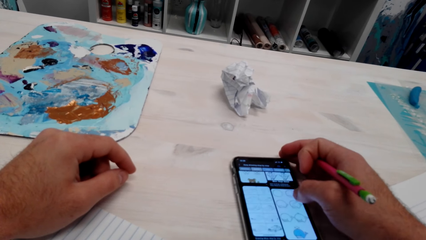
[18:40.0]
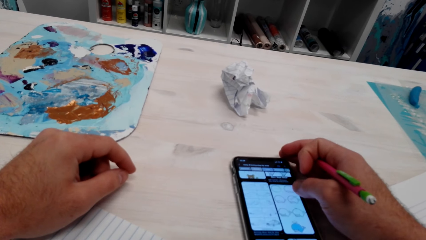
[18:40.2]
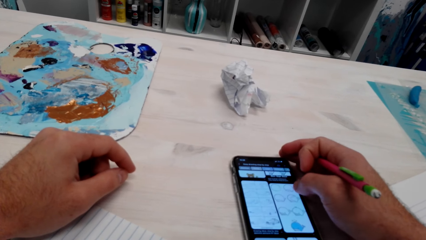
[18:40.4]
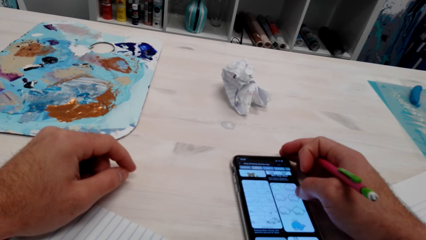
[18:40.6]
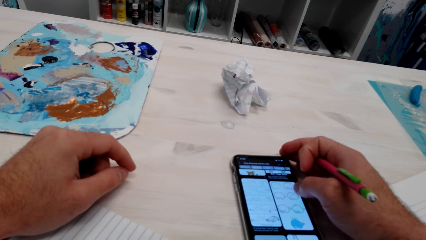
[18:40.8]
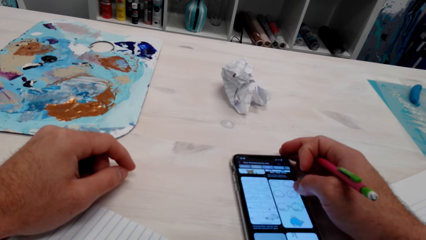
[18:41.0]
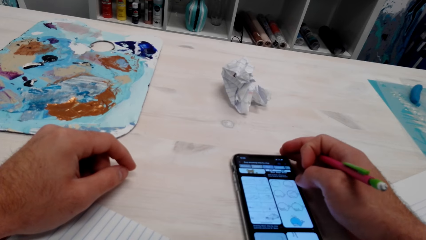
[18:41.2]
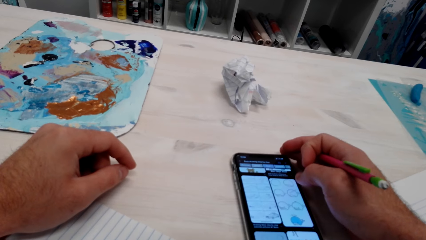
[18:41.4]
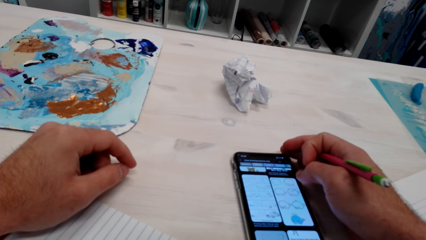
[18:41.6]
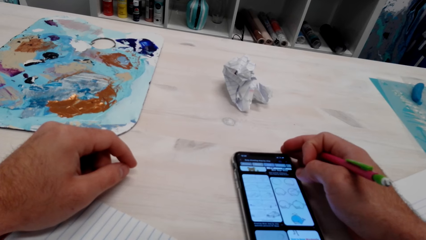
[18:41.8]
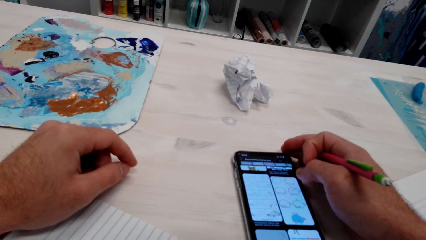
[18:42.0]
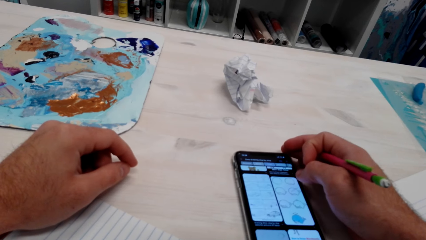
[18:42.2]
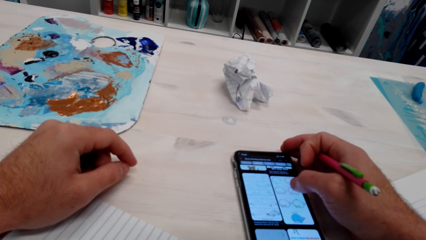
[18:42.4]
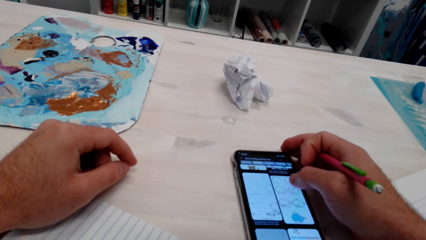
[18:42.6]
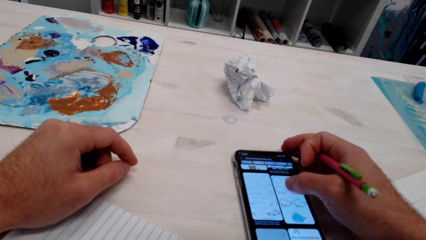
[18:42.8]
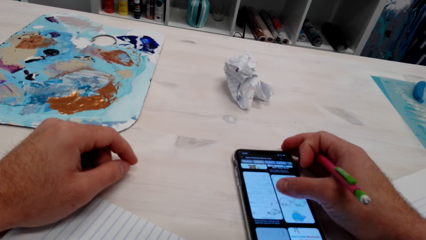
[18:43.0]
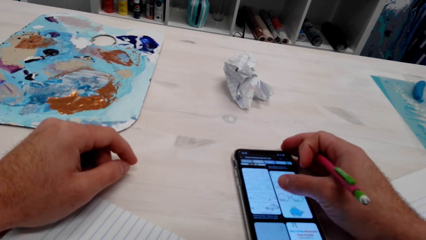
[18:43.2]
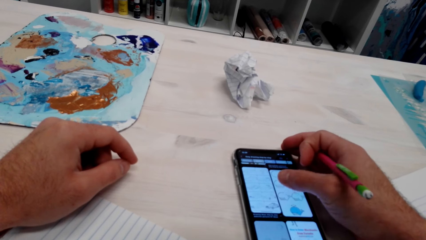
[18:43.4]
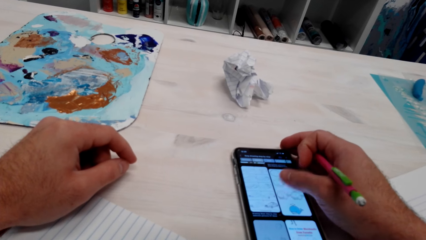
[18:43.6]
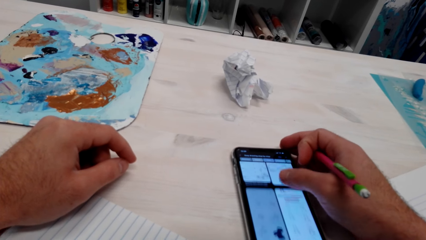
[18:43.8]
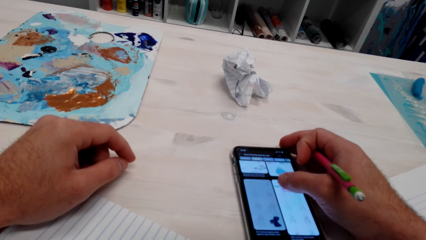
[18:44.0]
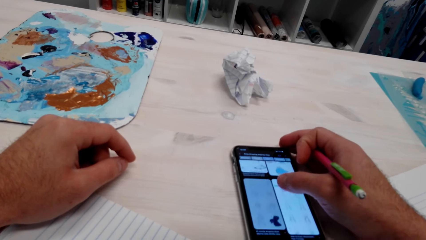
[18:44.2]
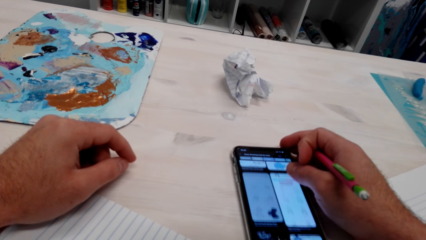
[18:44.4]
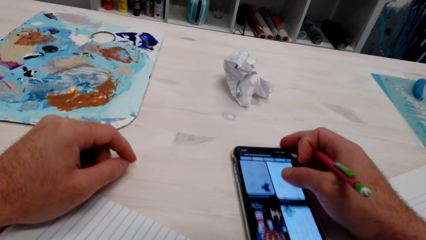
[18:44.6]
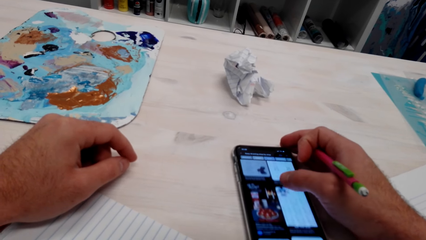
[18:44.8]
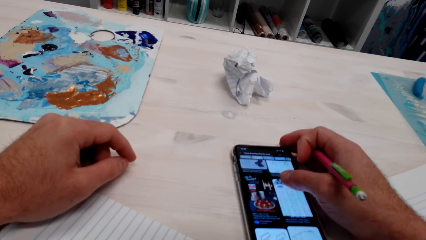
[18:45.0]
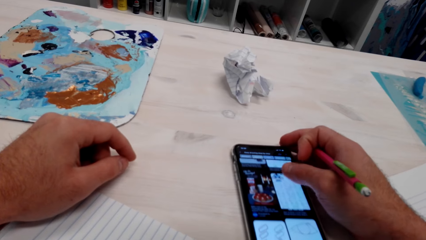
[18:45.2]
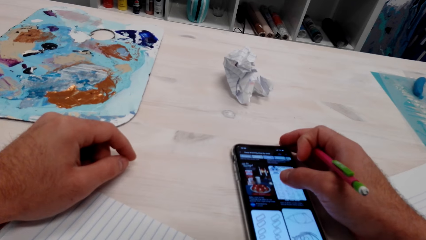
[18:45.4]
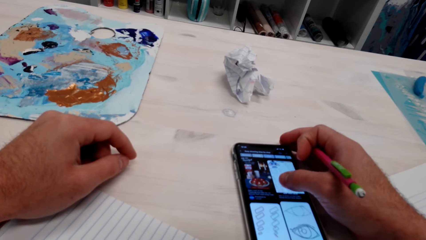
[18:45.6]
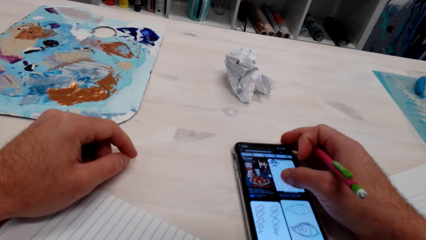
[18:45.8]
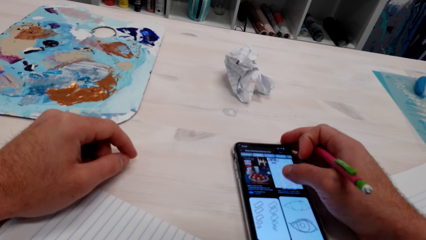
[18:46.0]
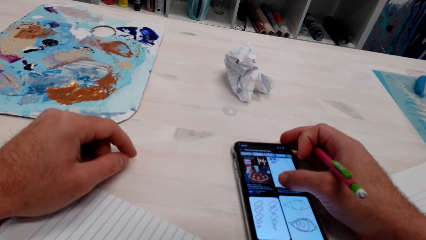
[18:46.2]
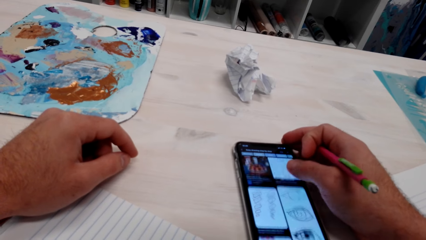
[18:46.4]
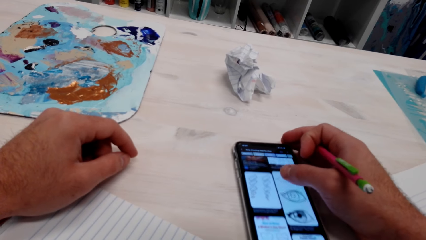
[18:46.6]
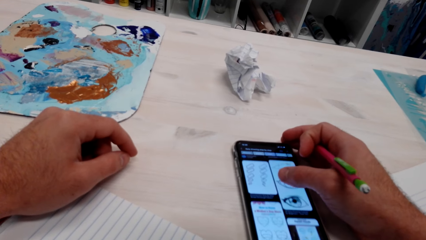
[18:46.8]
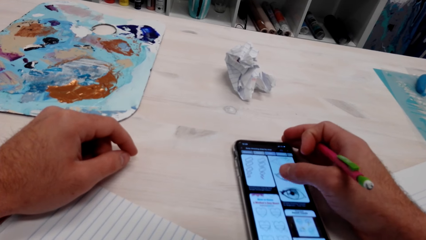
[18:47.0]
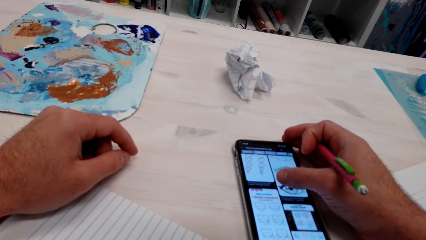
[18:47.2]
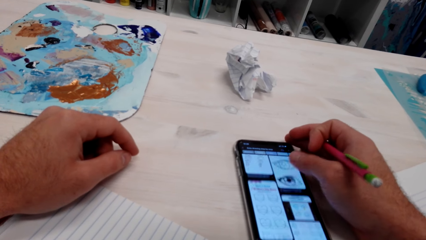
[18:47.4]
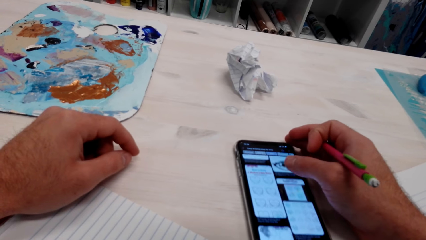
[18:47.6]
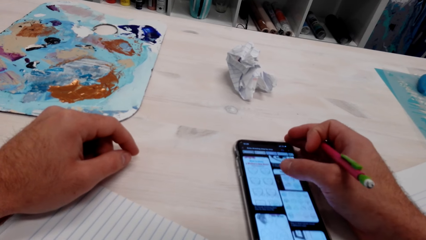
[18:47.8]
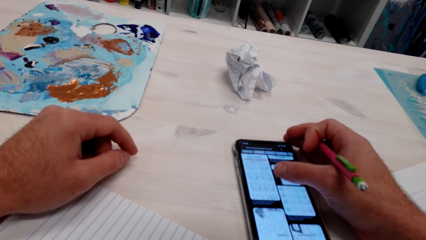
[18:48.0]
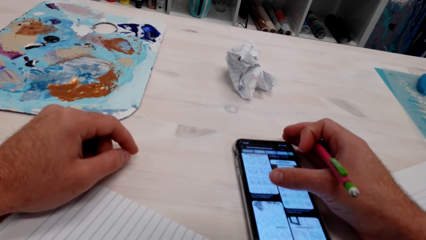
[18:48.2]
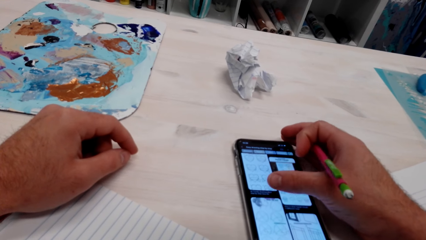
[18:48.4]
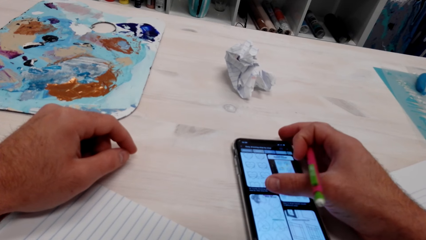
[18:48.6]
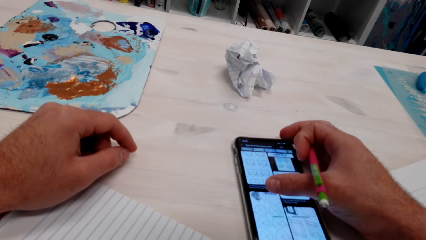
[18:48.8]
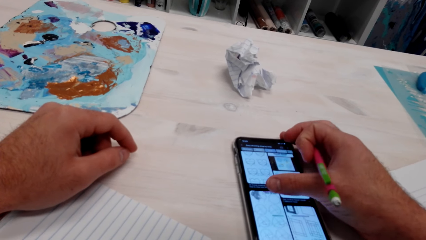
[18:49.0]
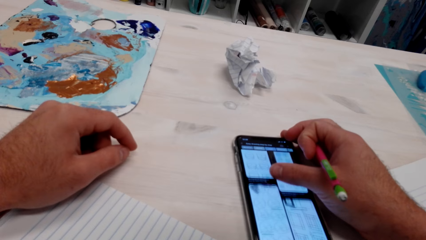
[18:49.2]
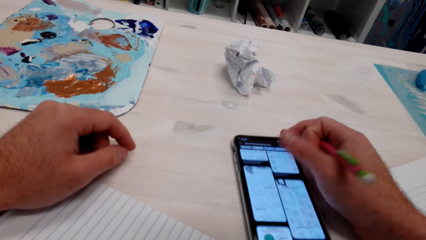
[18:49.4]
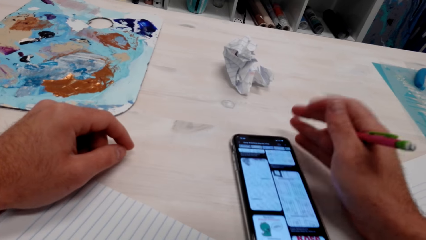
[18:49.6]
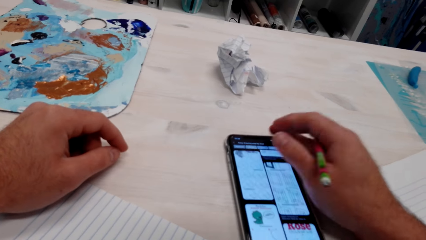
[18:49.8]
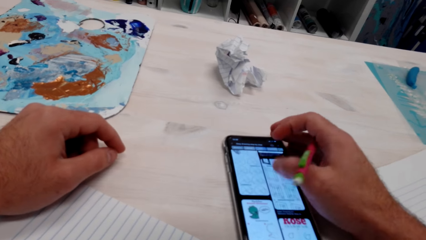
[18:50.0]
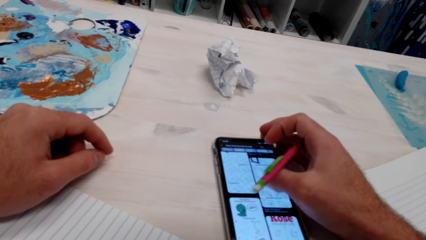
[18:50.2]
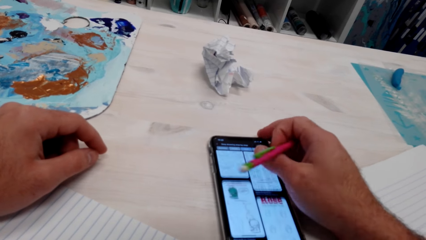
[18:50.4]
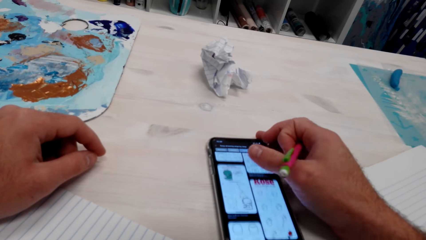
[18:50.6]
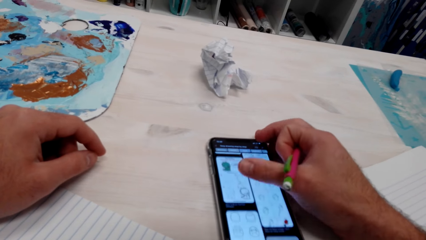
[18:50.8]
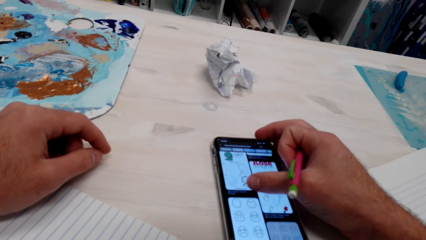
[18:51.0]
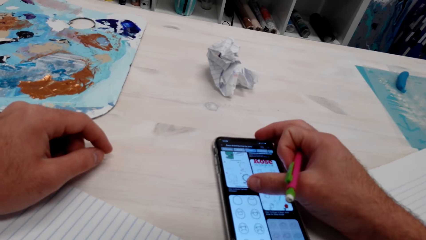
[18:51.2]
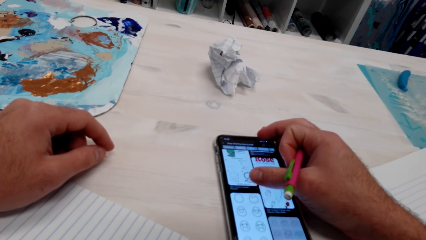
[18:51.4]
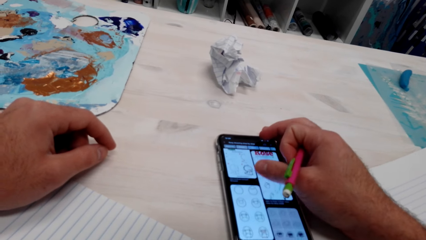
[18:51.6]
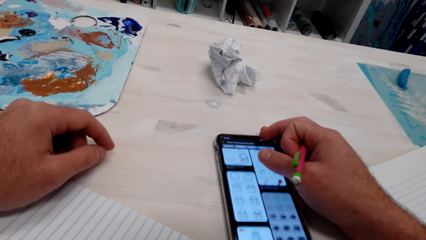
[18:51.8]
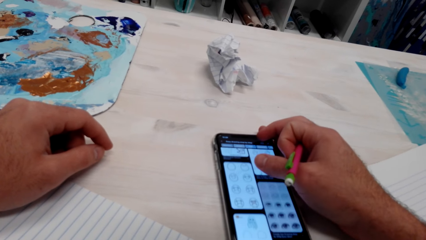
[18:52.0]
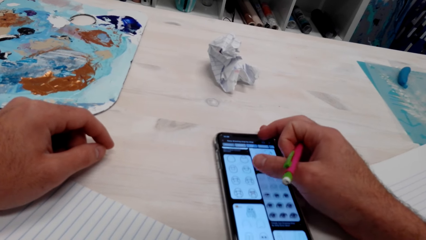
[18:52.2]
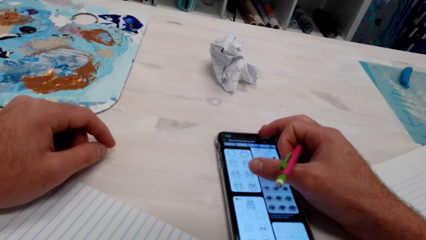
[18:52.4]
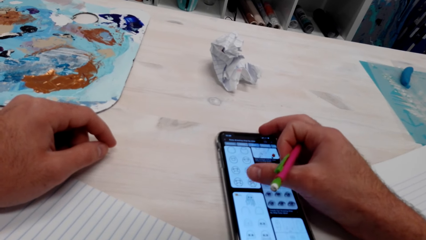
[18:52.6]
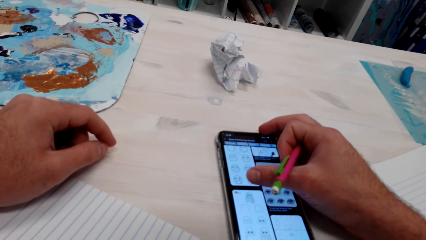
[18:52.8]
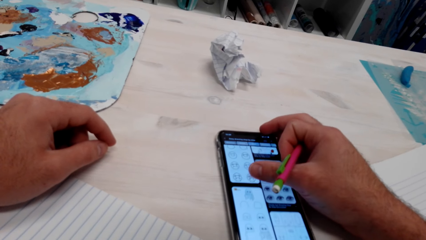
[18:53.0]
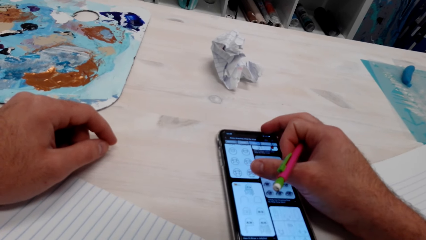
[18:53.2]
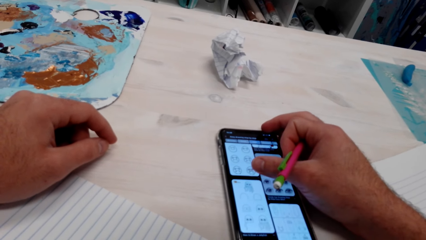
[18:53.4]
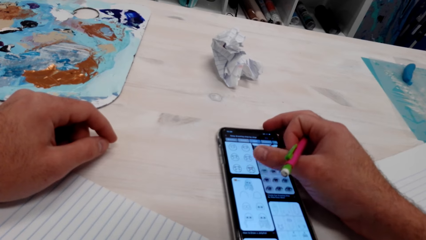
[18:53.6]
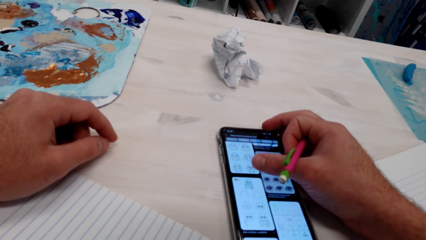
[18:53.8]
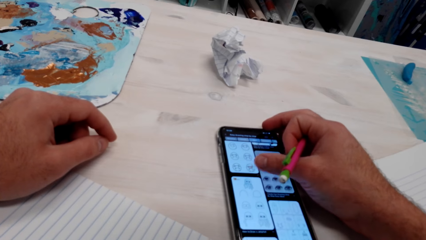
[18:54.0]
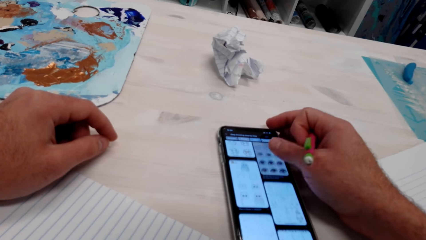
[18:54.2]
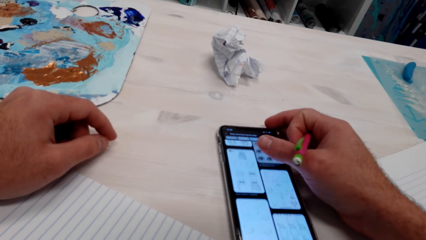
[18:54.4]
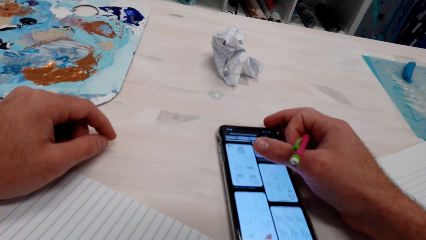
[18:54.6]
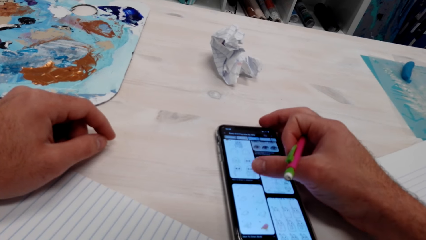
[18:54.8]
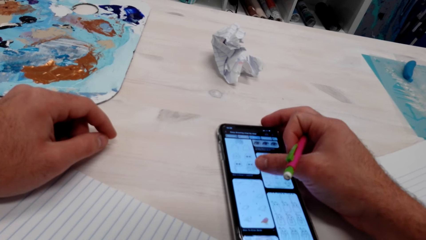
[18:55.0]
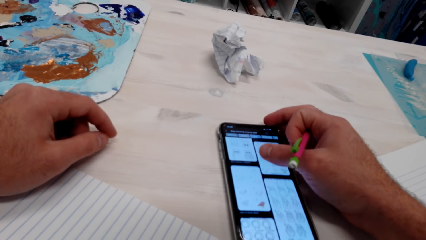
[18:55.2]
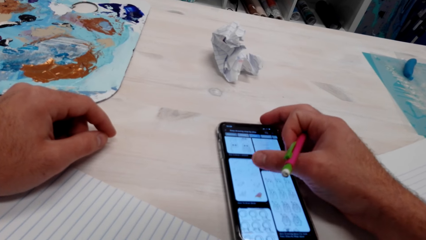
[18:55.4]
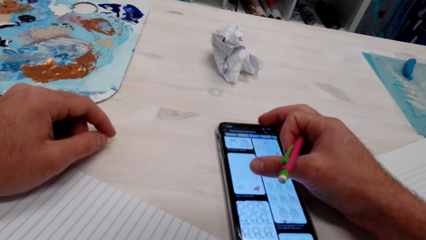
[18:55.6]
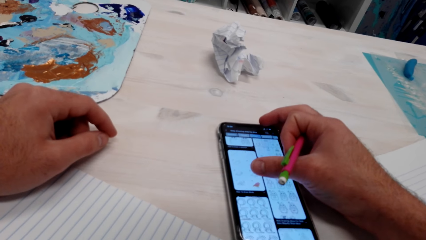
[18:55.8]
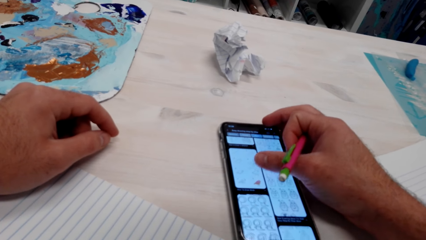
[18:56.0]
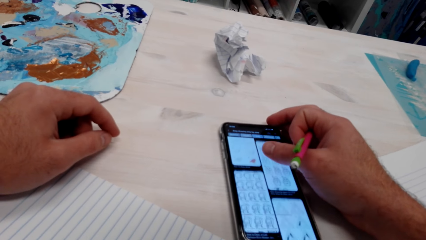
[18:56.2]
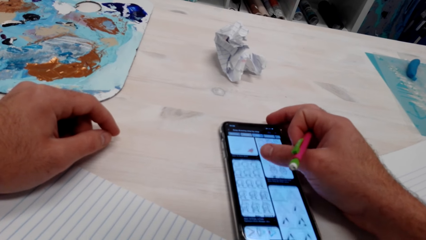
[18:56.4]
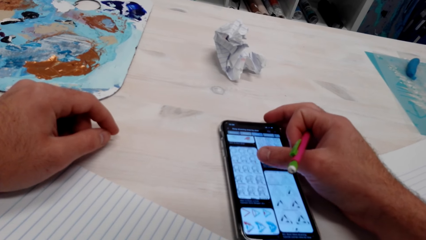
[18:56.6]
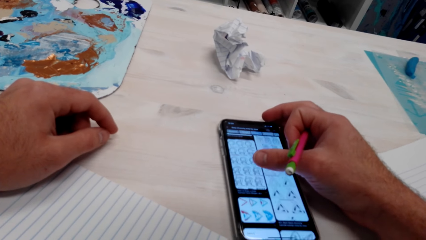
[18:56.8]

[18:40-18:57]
The camera wearer pulls his hand off the phone. He operates the phone with his hand.
